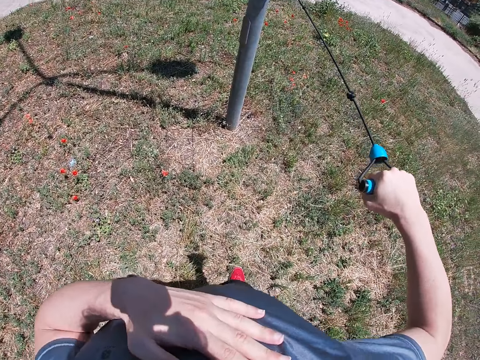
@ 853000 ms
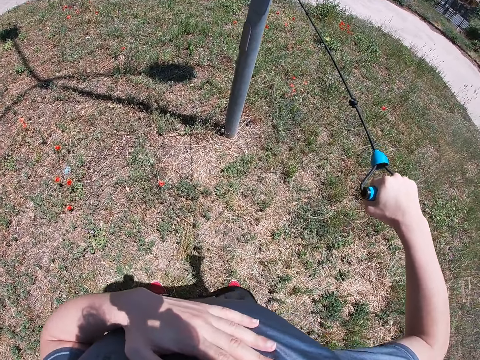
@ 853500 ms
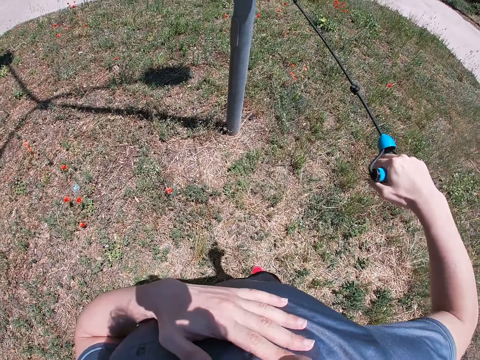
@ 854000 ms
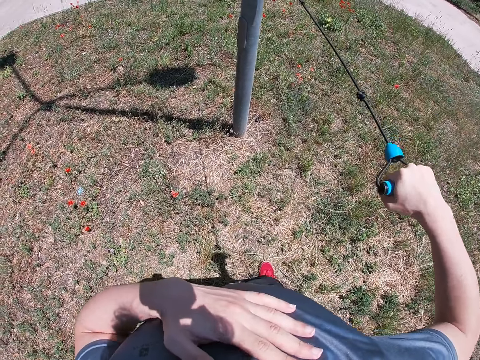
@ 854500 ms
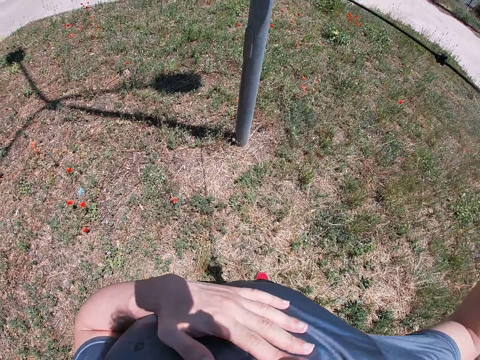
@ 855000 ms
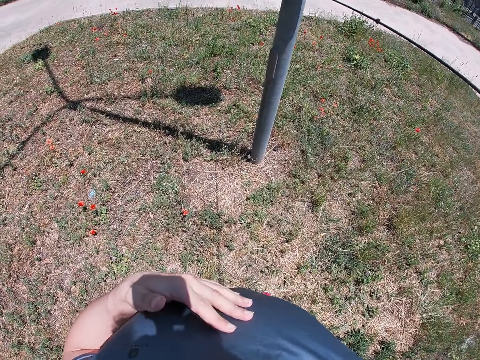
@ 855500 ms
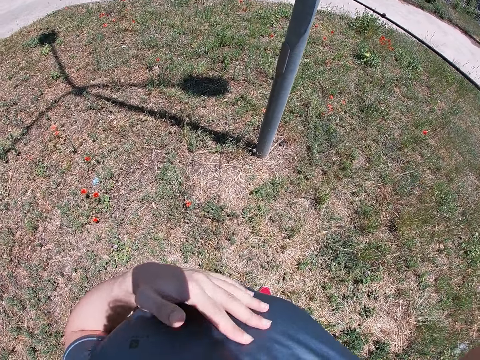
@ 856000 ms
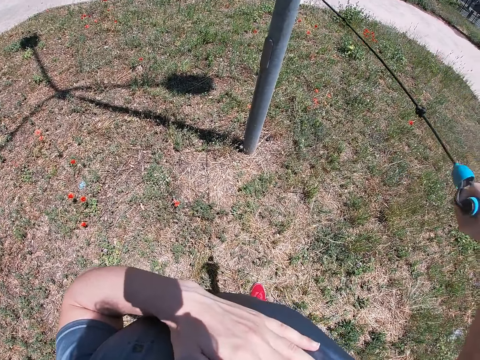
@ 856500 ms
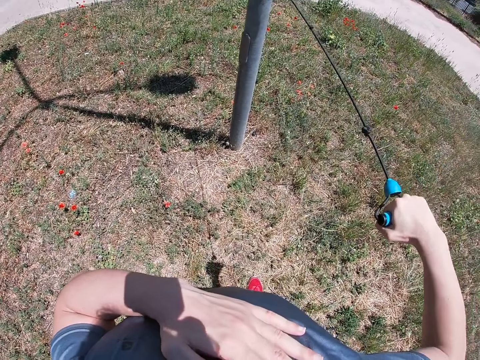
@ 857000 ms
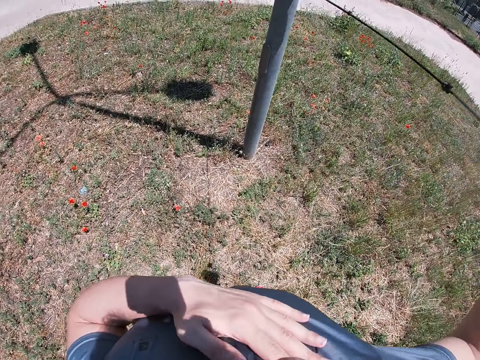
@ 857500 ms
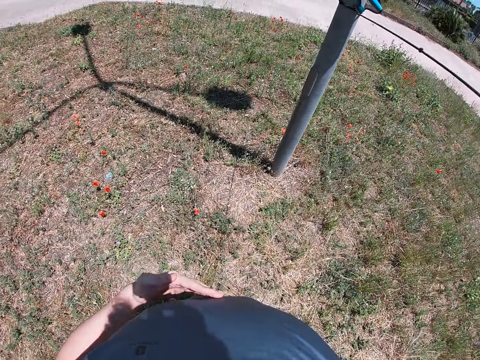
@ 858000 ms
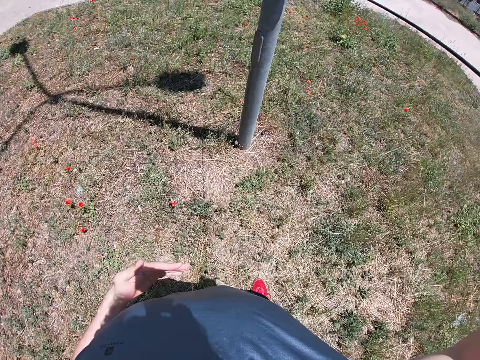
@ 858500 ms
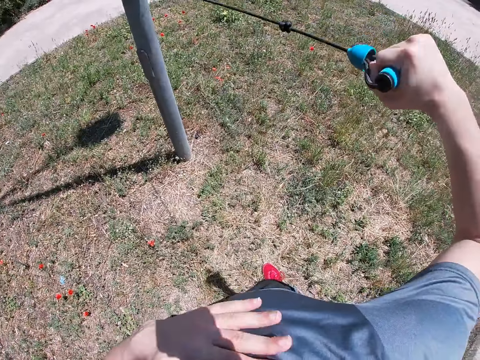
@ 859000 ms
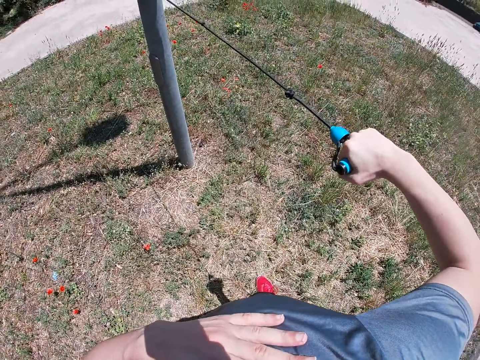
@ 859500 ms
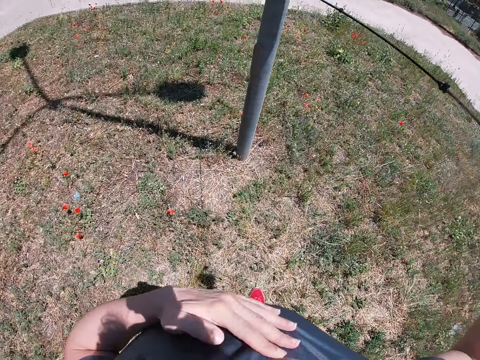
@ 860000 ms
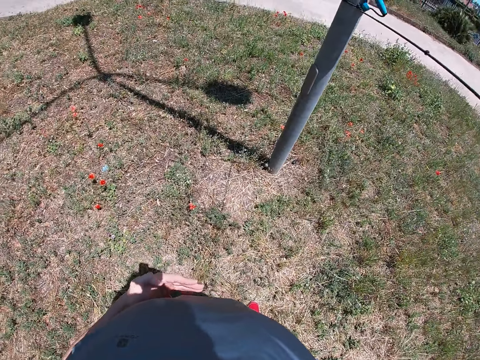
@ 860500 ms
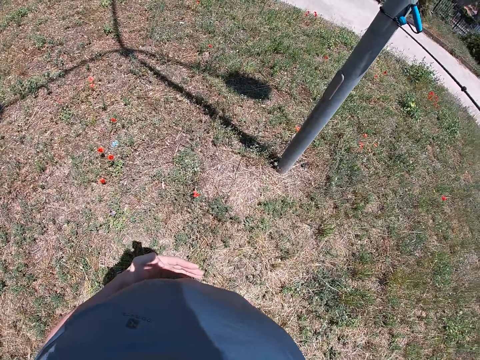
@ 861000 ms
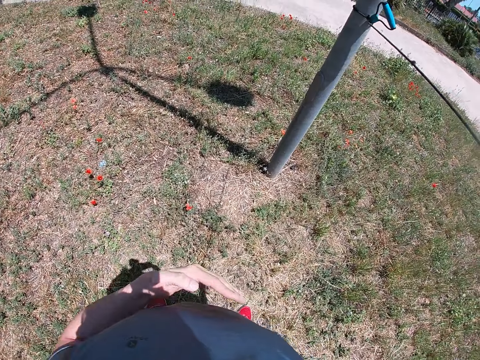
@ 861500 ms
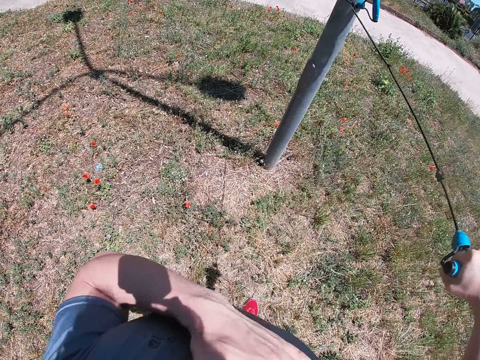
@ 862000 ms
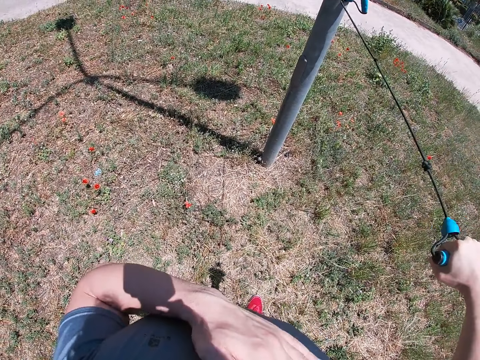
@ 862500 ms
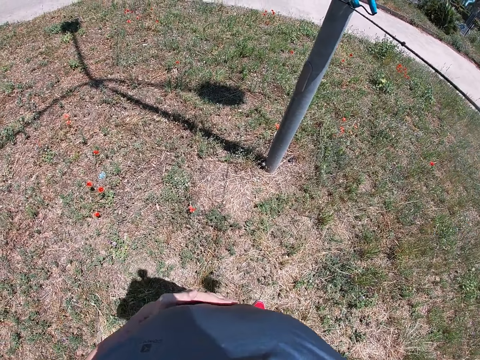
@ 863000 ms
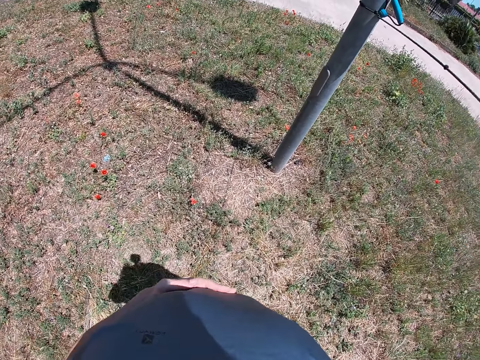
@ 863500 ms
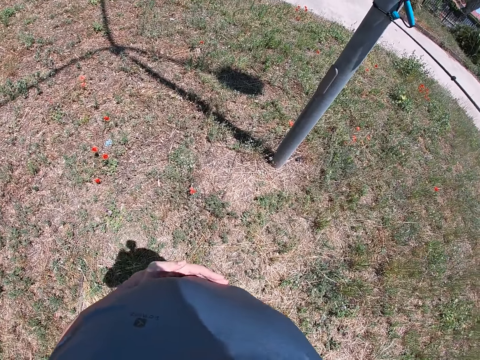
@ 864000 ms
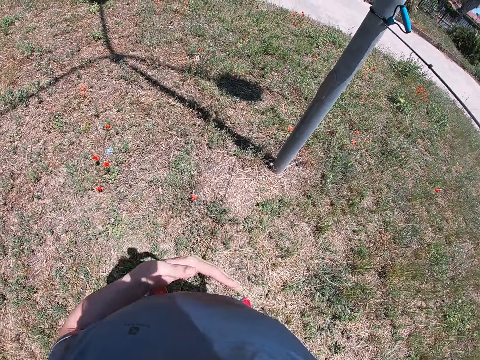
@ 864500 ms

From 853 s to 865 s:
The camera wearer pulls the rope with his right hand. He places his left hand on the chest.

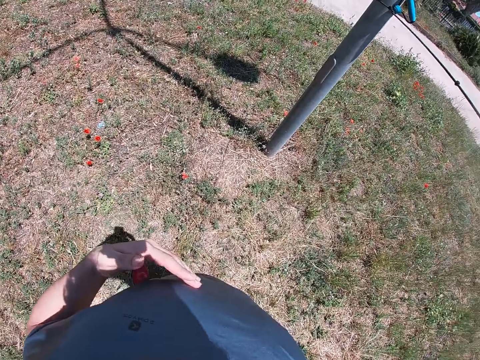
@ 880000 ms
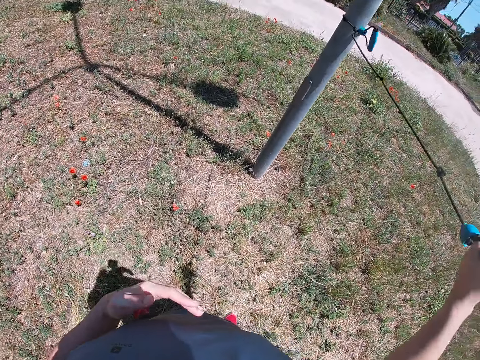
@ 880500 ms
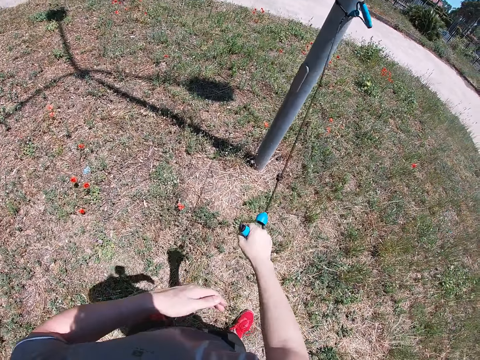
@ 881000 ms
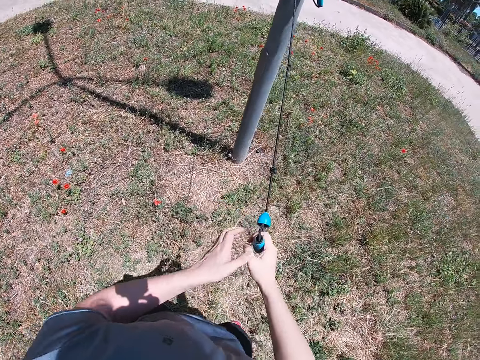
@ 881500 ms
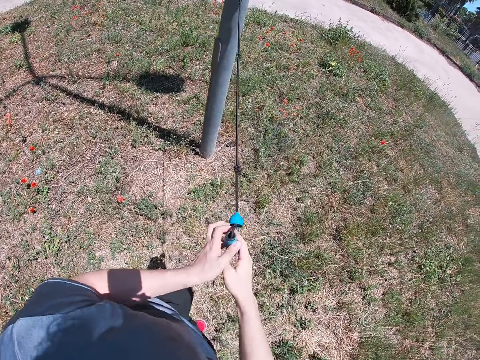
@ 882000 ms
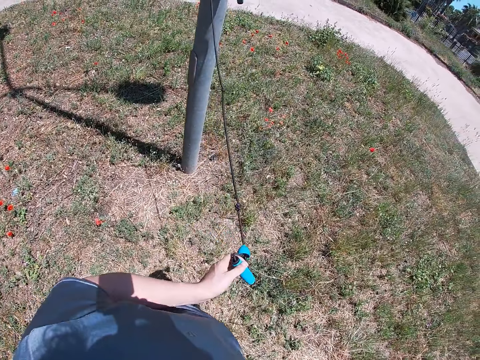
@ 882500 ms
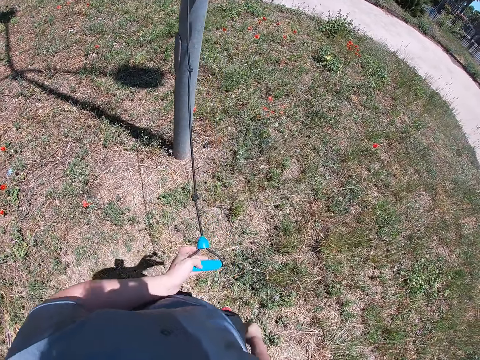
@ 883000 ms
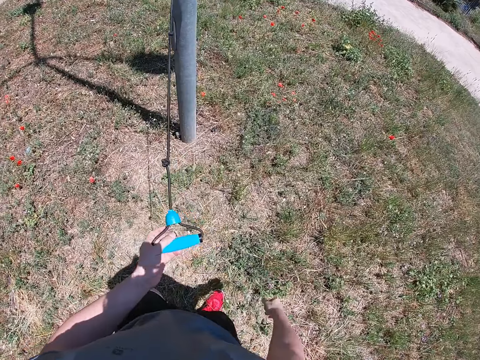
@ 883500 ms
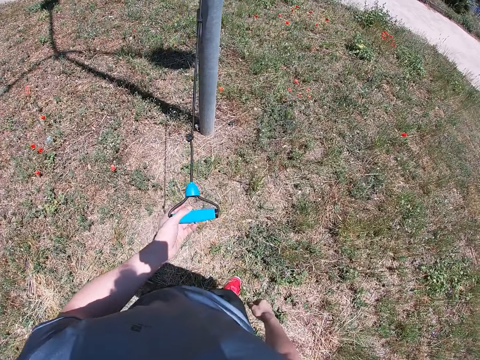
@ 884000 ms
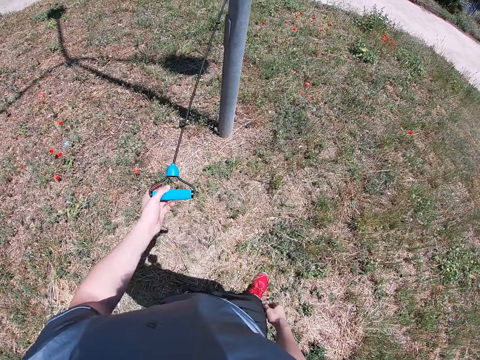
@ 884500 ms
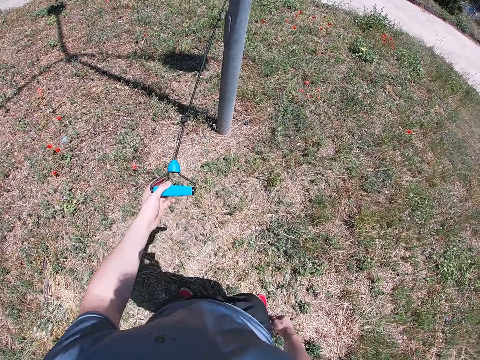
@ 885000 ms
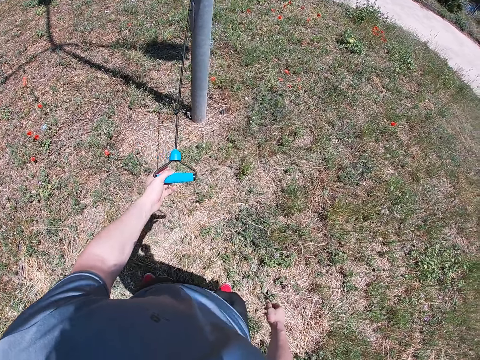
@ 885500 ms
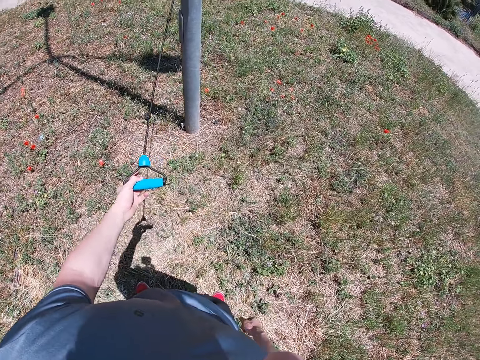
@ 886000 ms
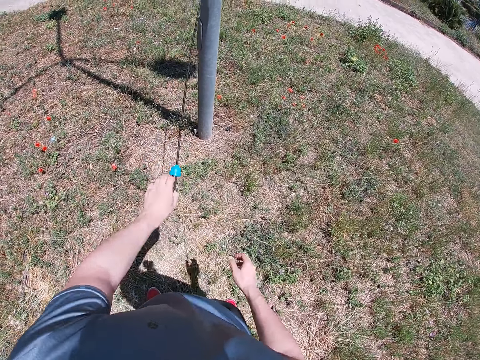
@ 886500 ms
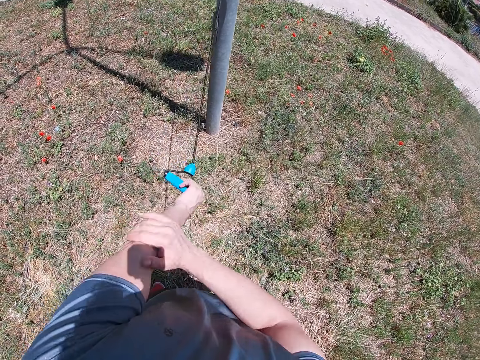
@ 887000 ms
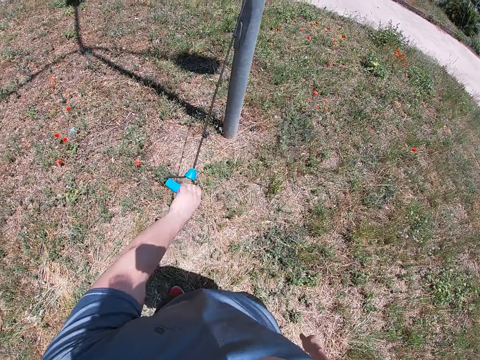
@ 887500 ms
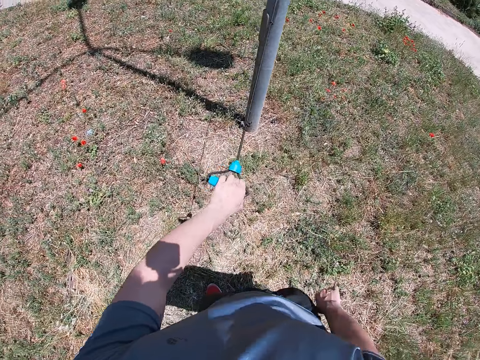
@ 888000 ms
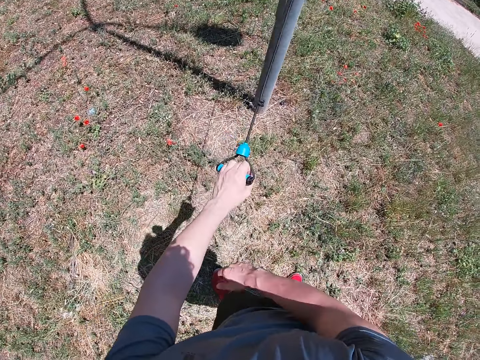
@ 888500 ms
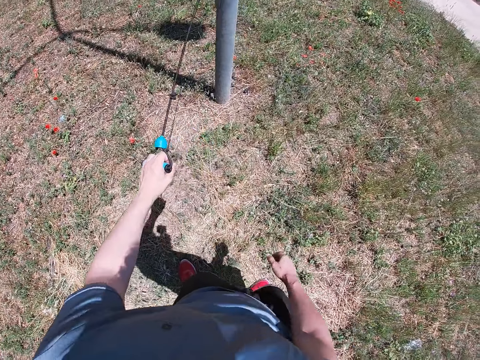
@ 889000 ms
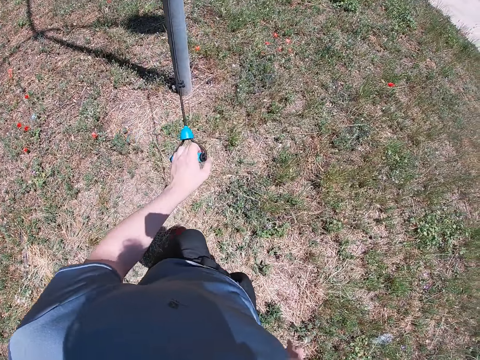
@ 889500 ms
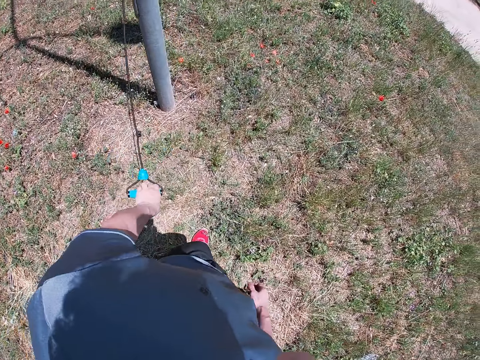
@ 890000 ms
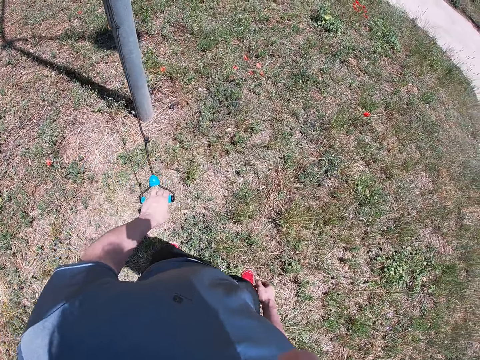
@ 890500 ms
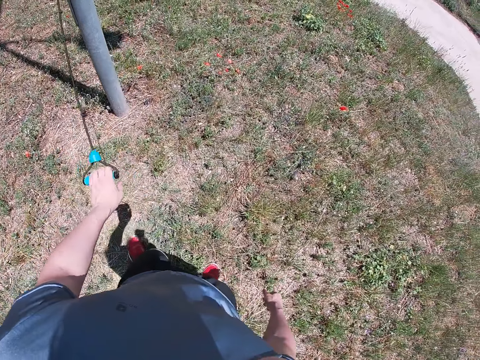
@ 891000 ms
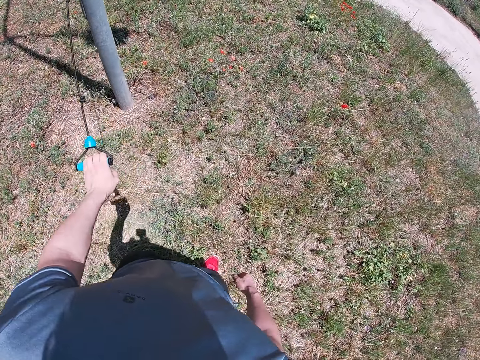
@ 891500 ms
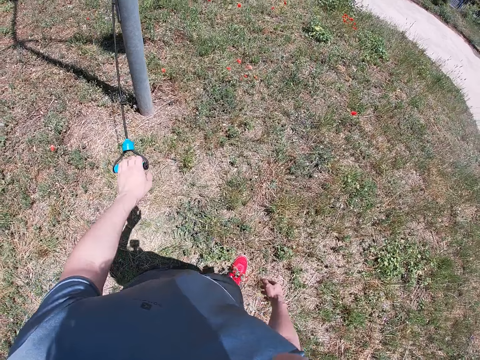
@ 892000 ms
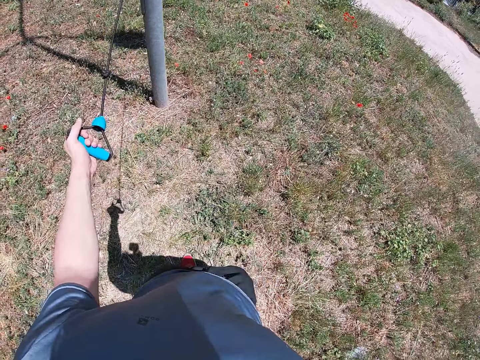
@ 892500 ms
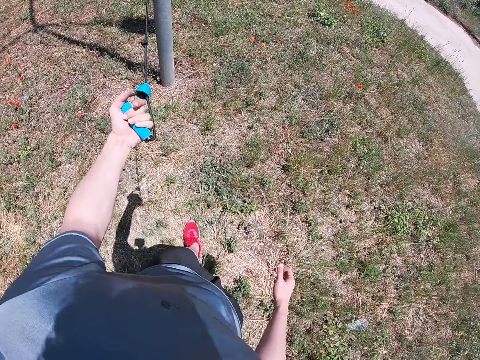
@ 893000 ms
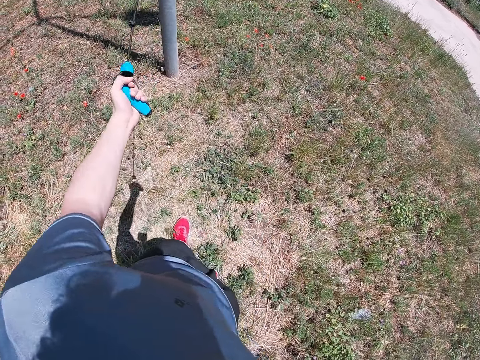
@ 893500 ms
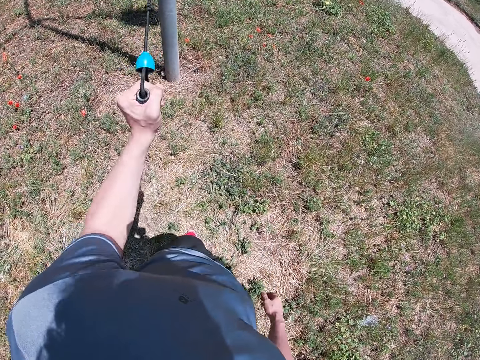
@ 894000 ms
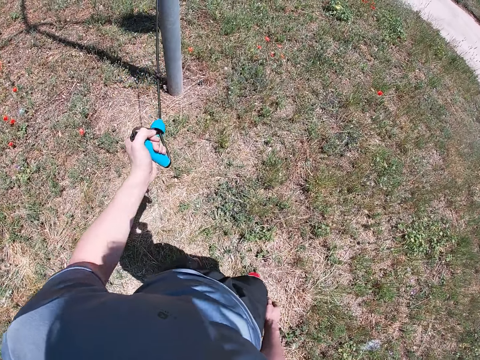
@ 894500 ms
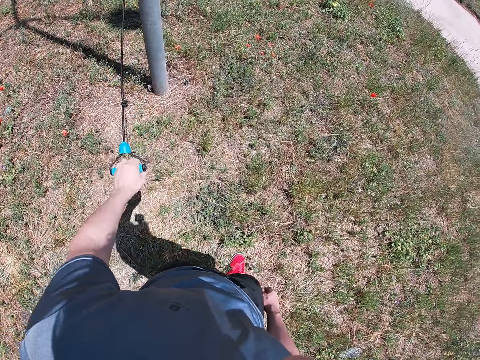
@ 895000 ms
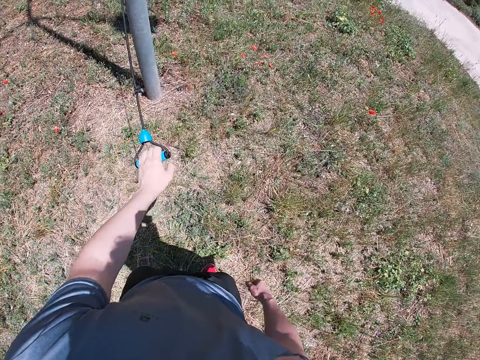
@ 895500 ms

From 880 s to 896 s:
The camera wearer passes the rope from his right hand to his left hand. He holds the rope with his left hand. He pulls the rope with his left hand. He cleans his left hand with his right hand. He walks around the pole.
